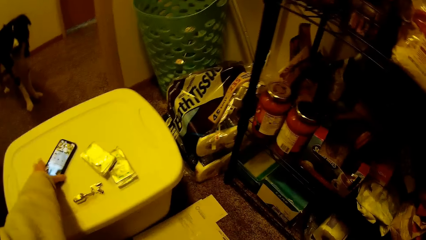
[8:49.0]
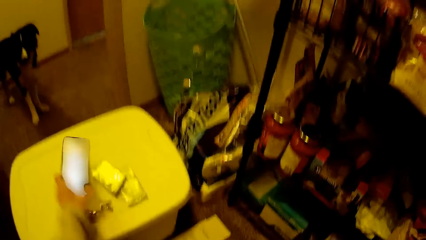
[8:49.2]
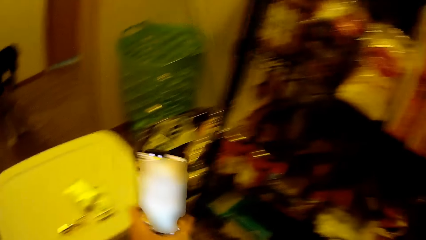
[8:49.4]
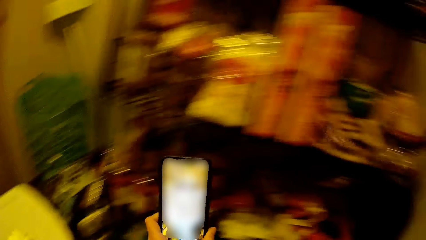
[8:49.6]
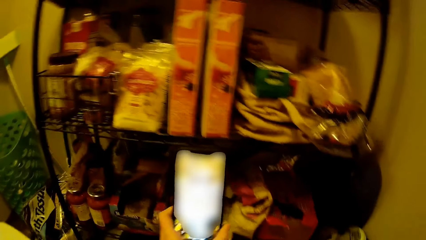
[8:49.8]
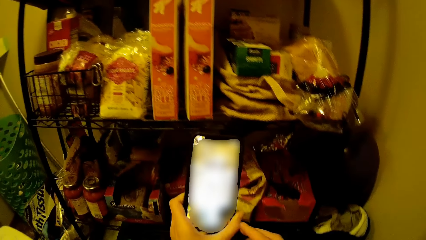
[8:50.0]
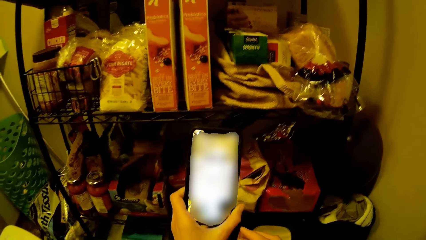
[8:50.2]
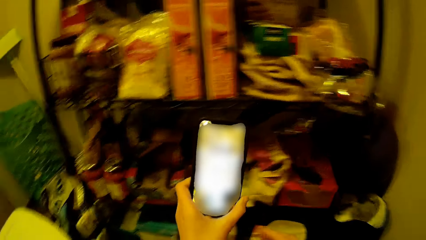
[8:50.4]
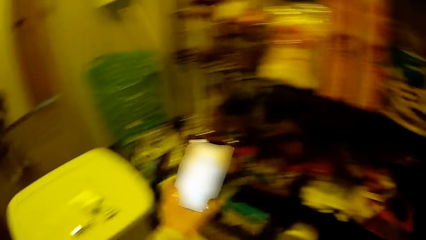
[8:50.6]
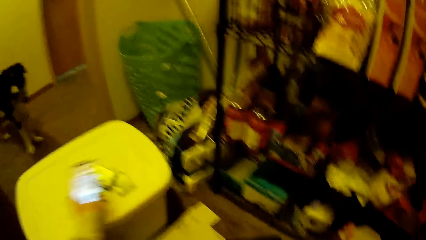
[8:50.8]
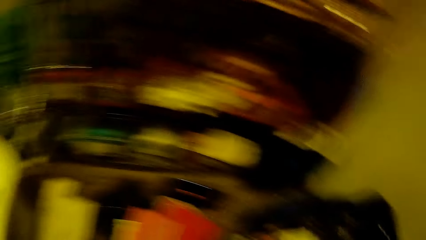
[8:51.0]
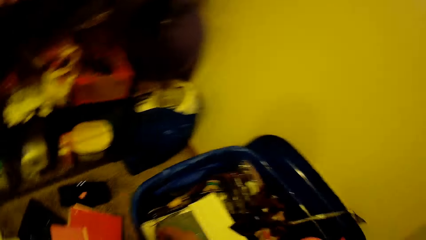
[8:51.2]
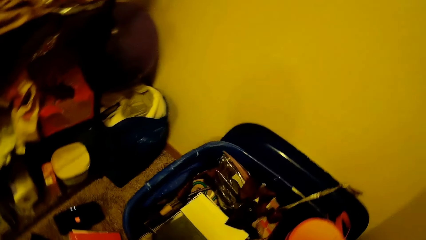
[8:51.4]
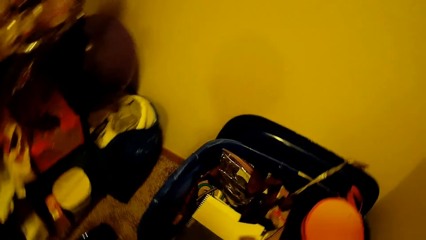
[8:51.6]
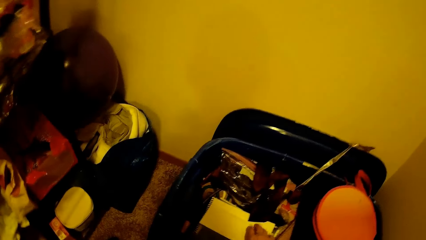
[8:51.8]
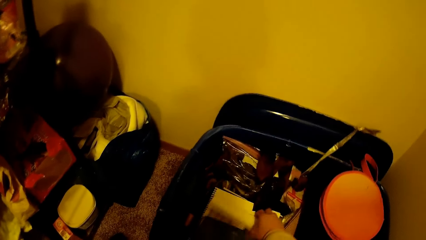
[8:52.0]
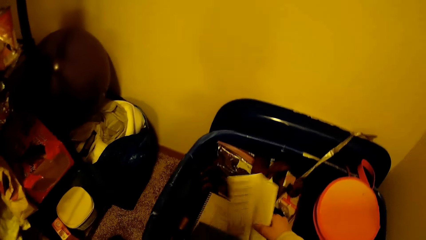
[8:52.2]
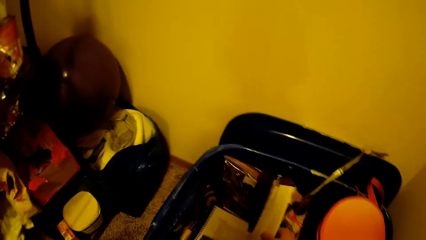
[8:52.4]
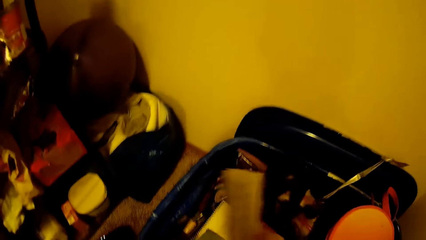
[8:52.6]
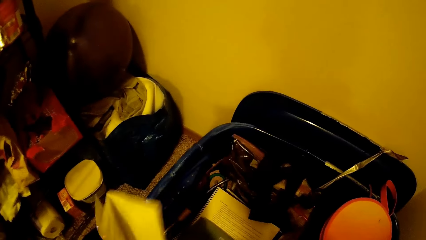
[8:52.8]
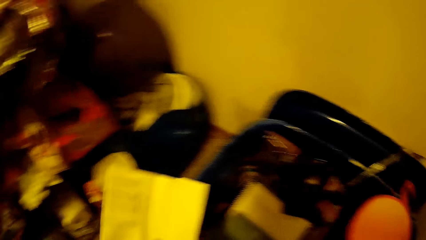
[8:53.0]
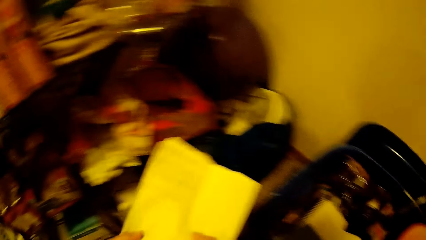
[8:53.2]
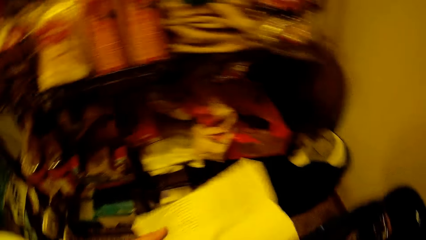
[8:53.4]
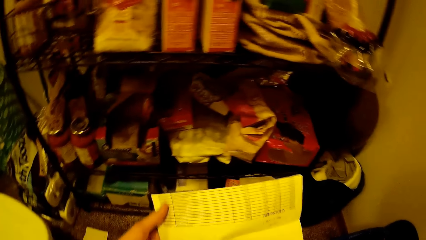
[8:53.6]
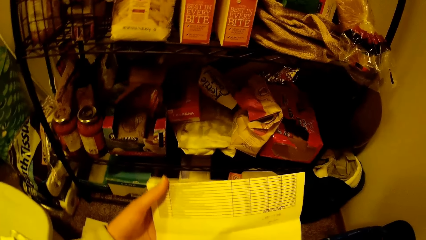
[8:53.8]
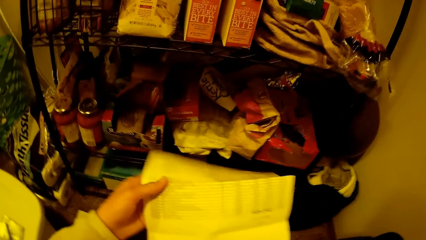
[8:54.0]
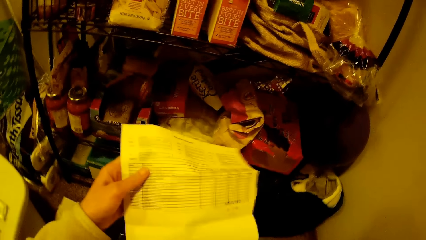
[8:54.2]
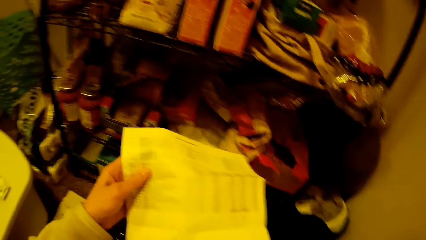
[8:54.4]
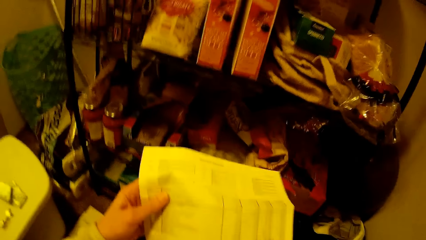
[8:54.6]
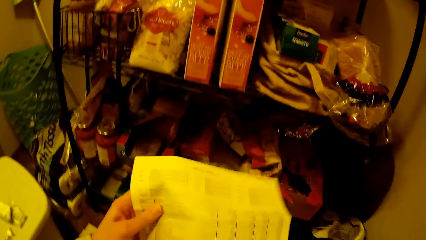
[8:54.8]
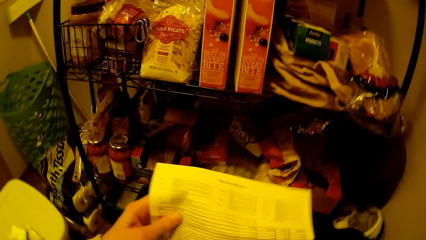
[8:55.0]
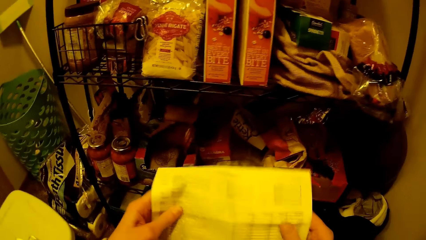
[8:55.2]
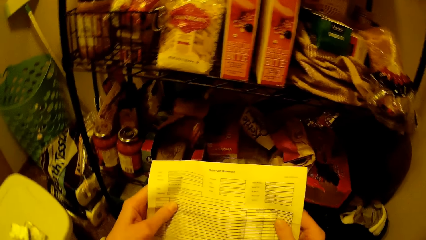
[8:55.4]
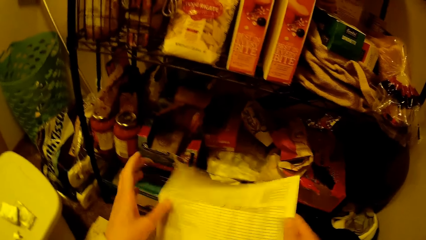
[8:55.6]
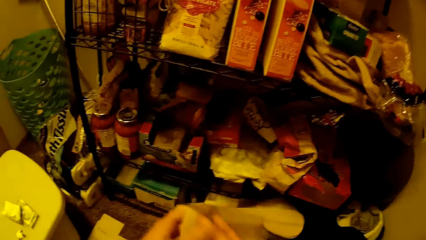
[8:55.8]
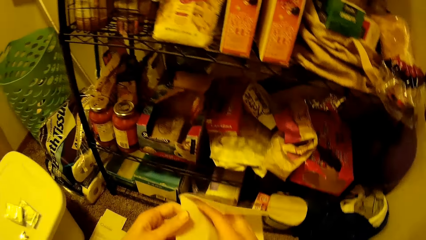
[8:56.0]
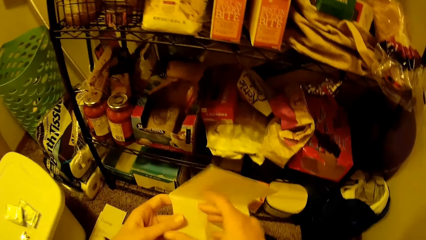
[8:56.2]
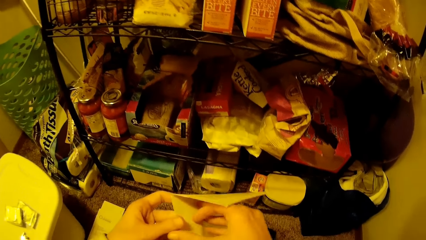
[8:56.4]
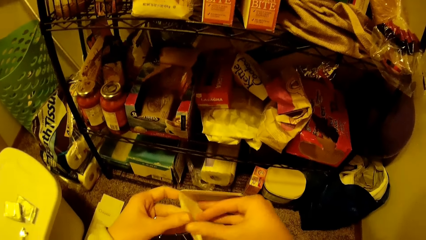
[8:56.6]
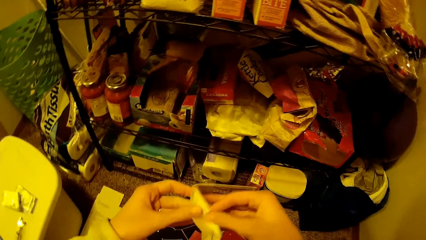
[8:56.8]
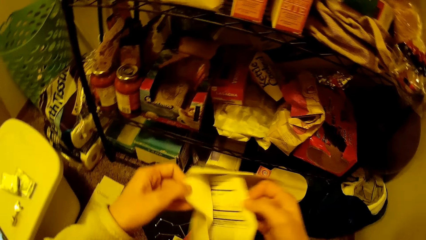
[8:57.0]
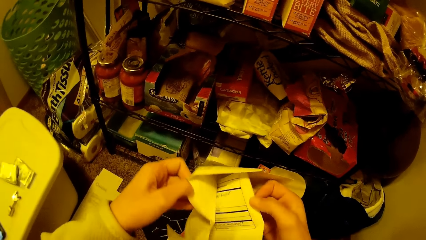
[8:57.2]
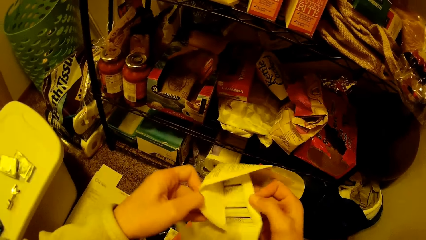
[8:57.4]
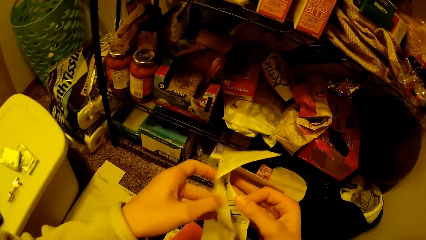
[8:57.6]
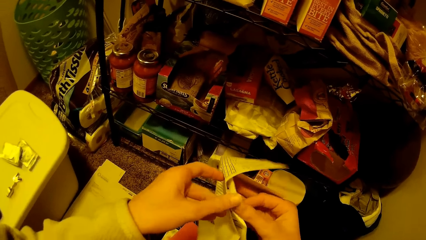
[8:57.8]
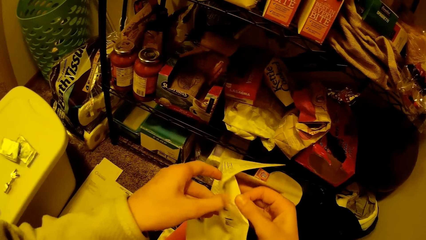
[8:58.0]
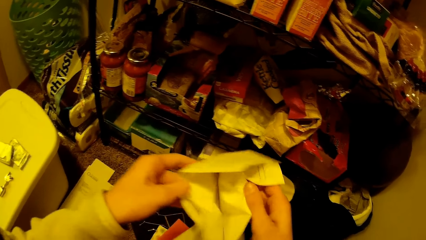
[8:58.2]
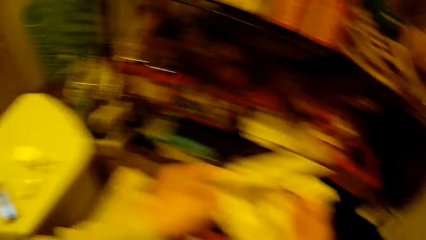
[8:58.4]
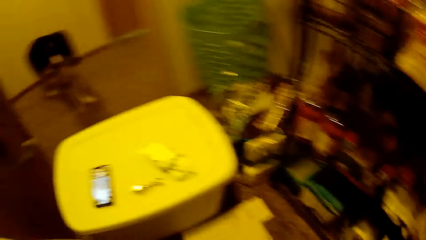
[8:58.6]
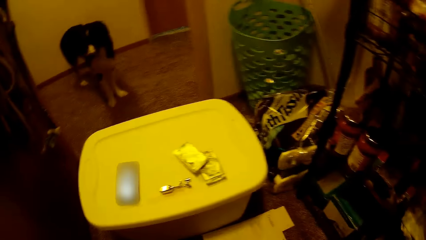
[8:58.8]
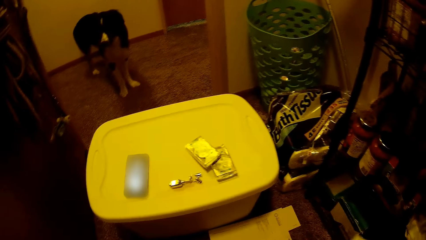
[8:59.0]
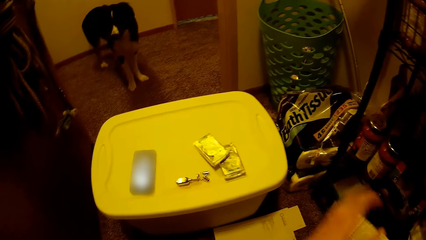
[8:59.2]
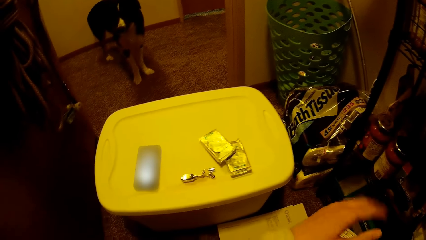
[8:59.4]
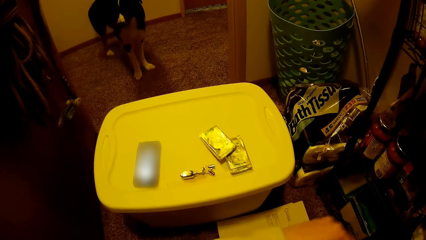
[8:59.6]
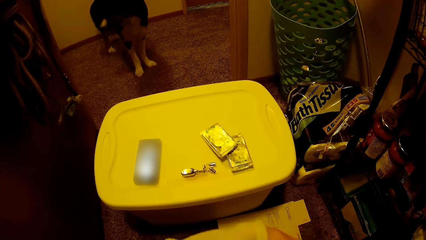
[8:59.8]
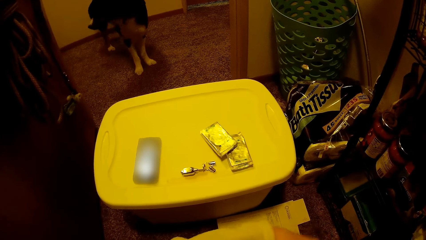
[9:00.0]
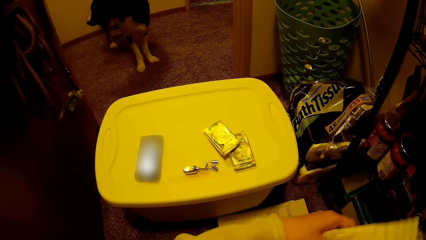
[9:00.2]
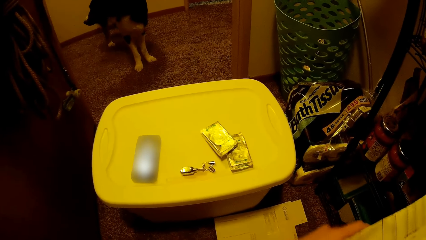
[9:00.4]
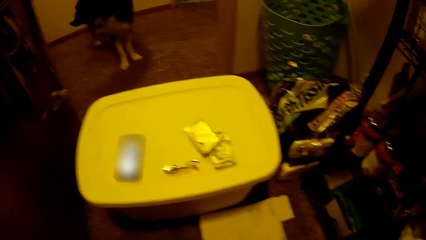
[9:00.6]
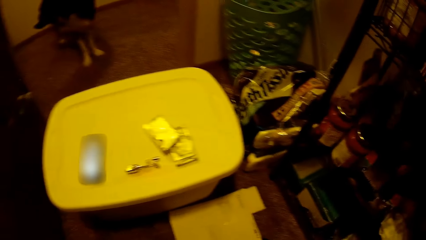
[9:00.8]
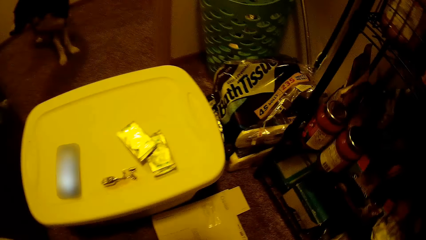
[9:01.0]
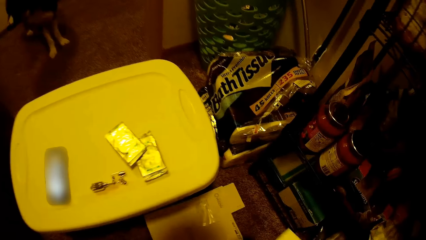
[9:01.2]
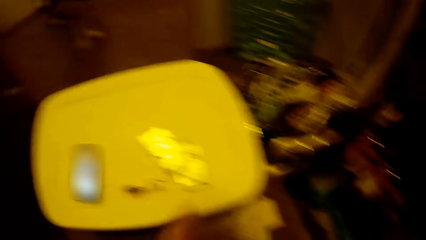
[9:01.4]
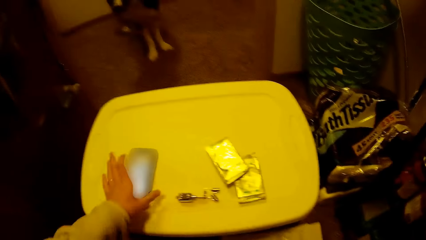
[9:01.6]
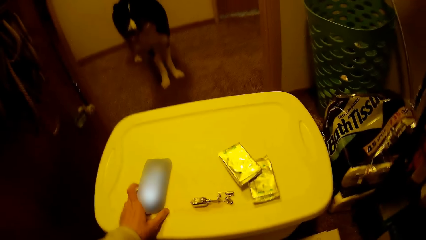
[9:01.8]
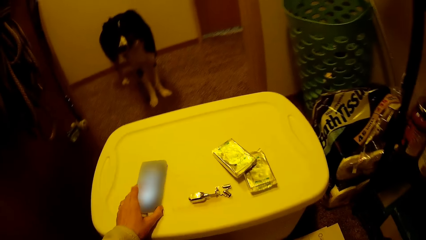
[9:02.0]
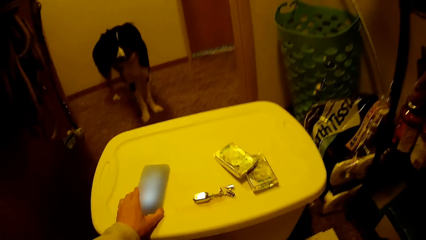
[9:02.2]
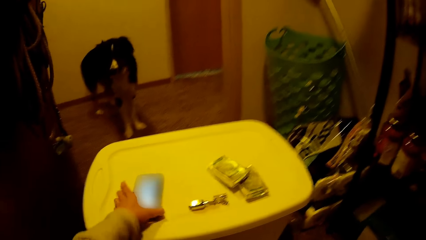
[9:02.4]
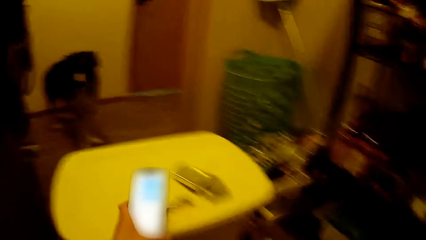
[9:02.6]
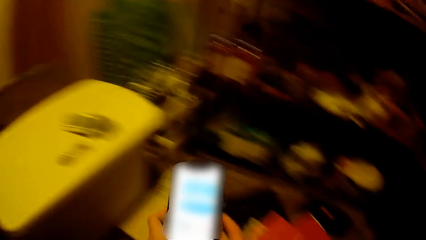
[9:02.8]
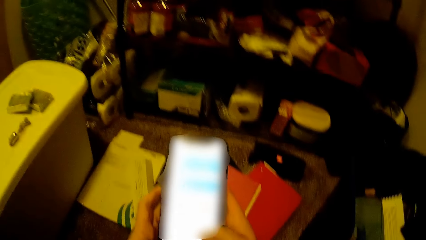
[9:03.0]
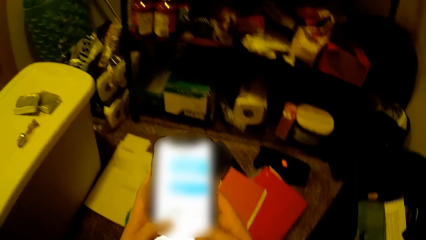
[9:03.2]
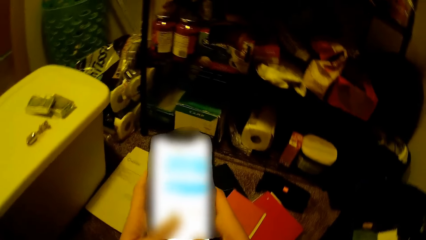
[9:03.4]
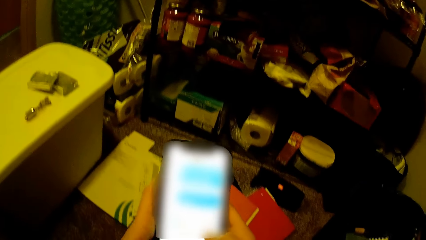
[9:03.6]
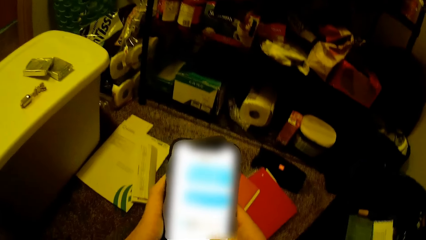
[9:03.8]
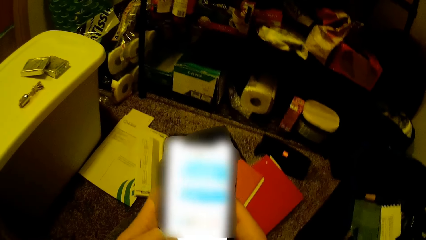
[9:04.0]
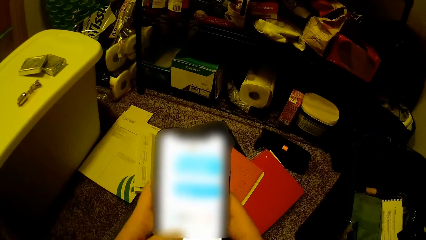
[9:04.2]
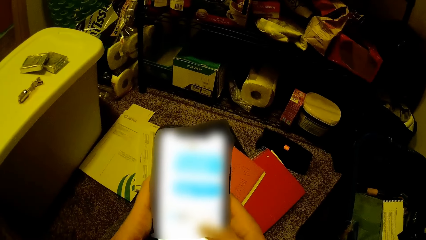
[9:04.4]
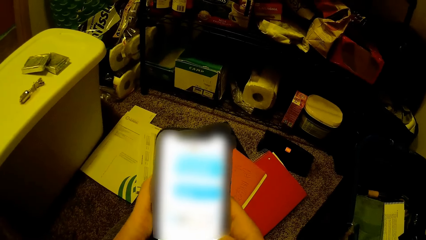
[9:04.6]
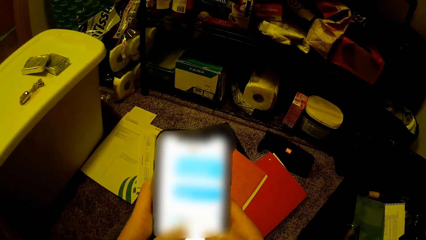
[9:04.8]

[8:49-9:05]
The camera wearer picks the phone from the container with her left hand. She checks on her phone. She drops the phone on the container with her left hand. She picks a paper from the container with her right hand. She opens a receipt and turns the receipt. She searches through the paper. She picks the phone from the container with her left hand. She operates the phone with her hands.
